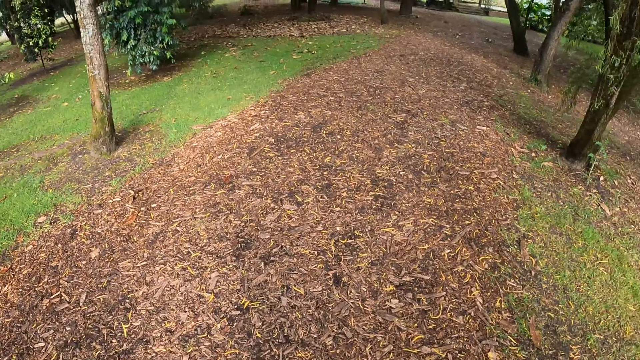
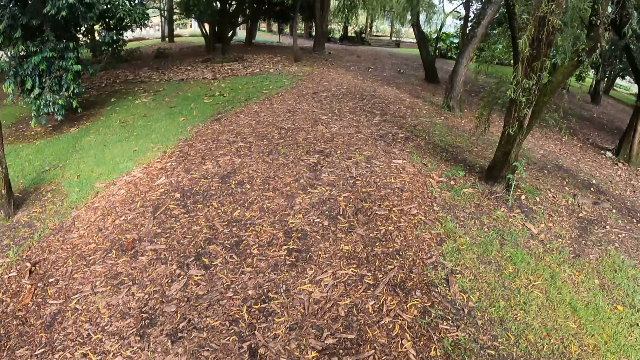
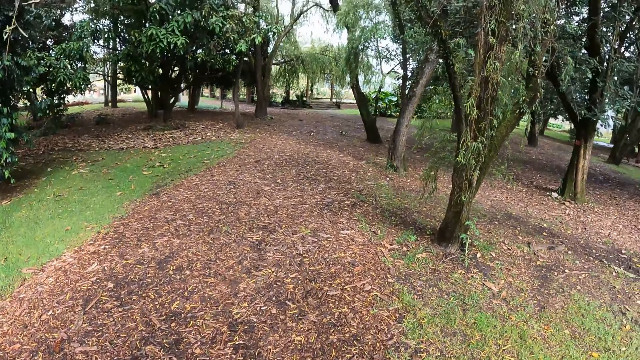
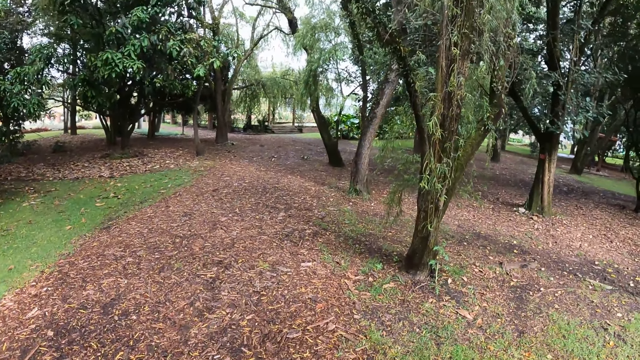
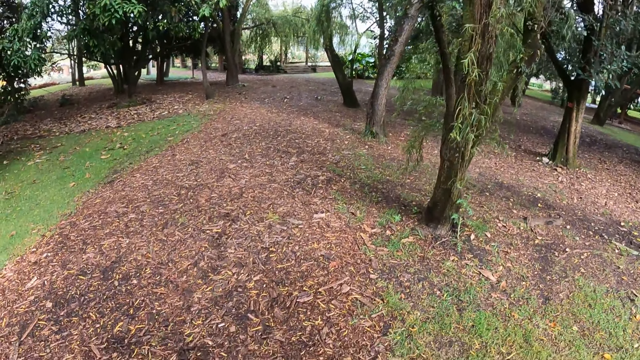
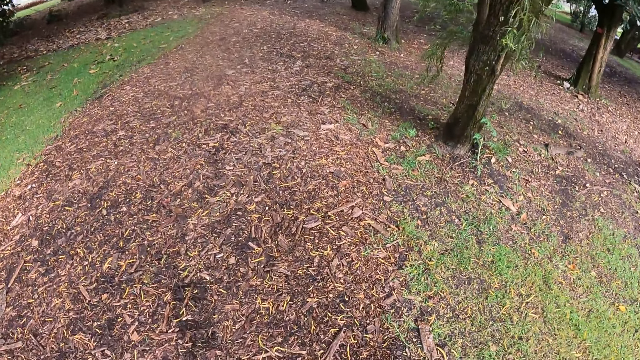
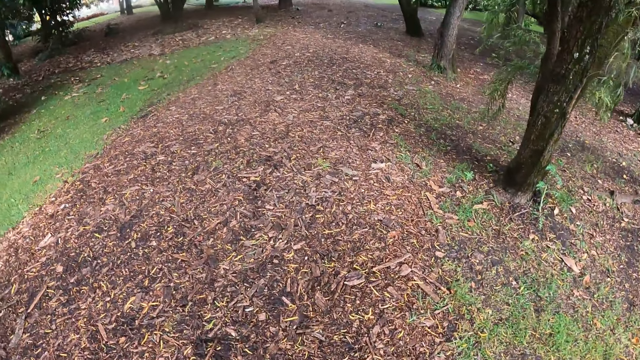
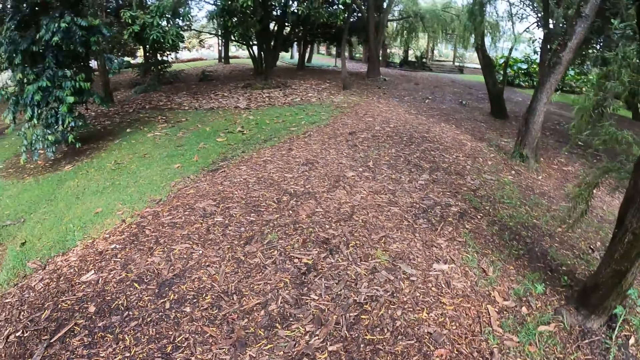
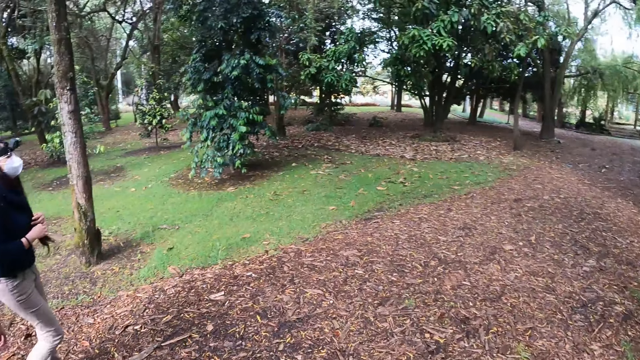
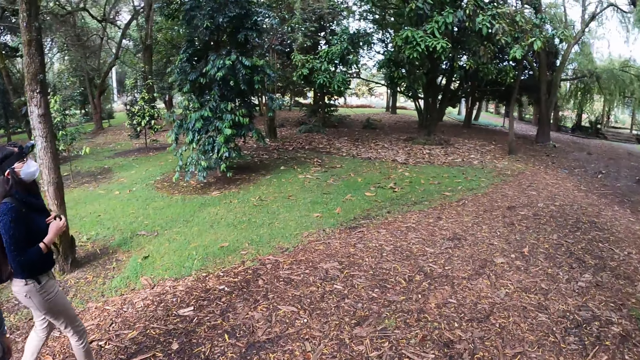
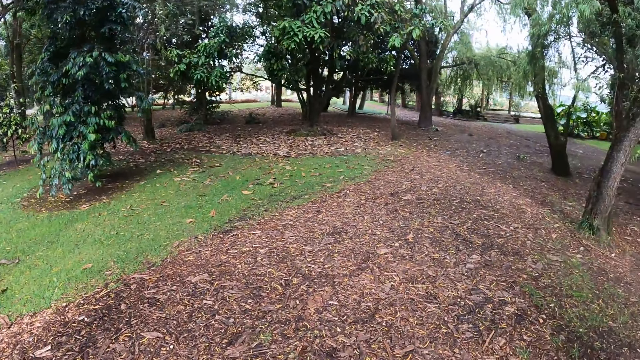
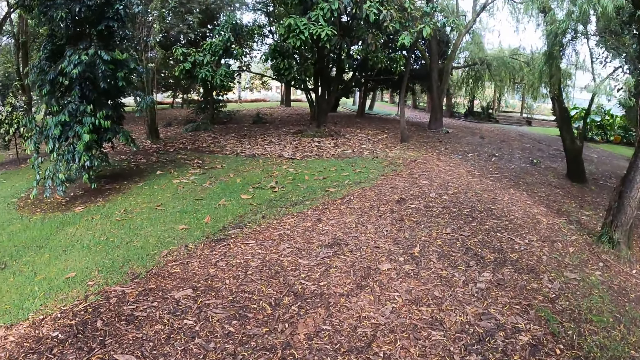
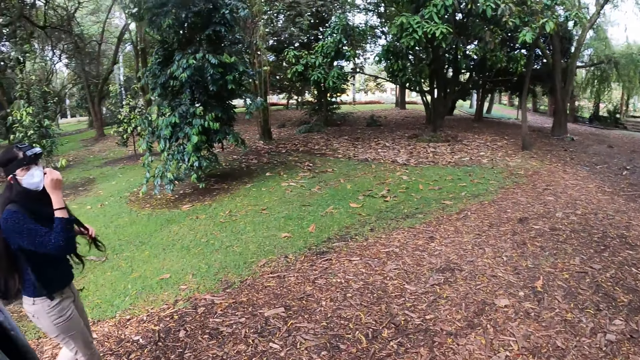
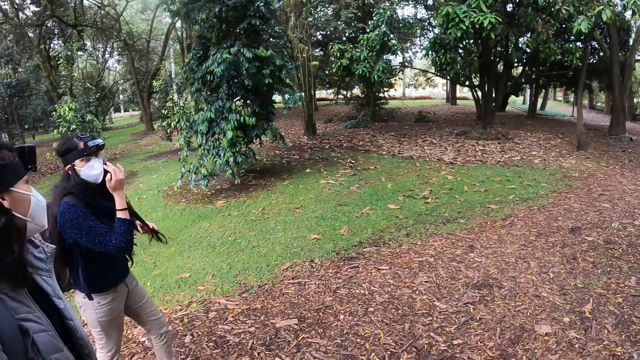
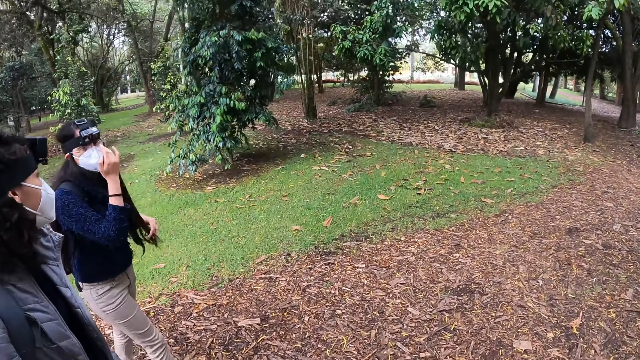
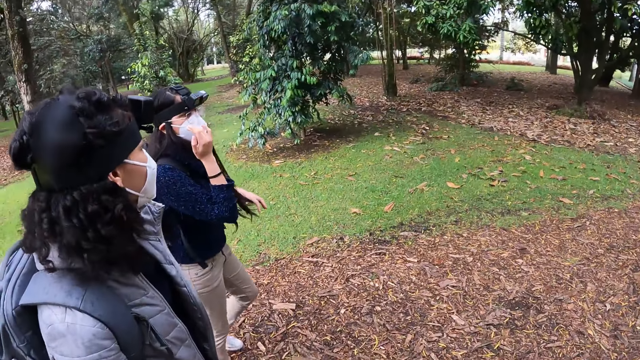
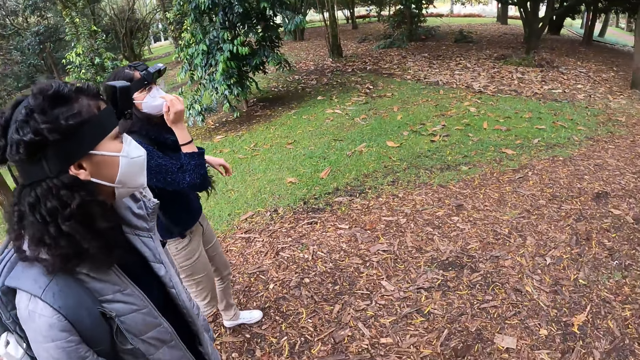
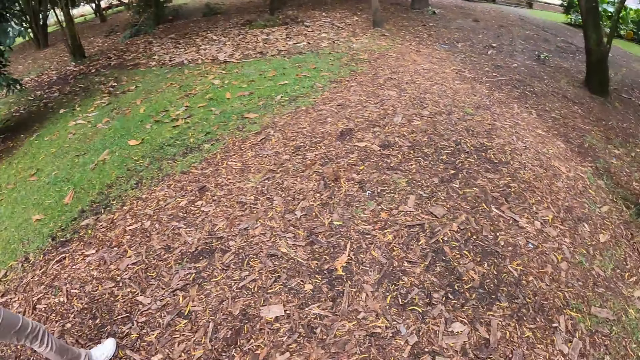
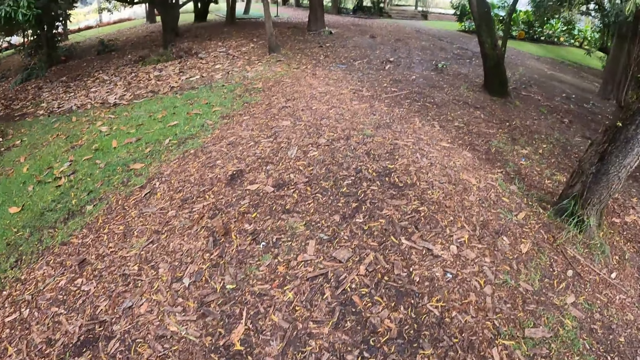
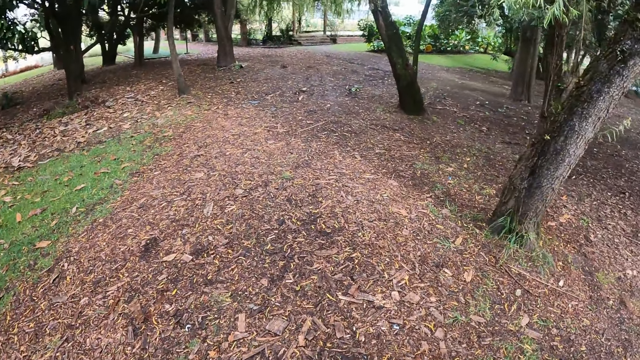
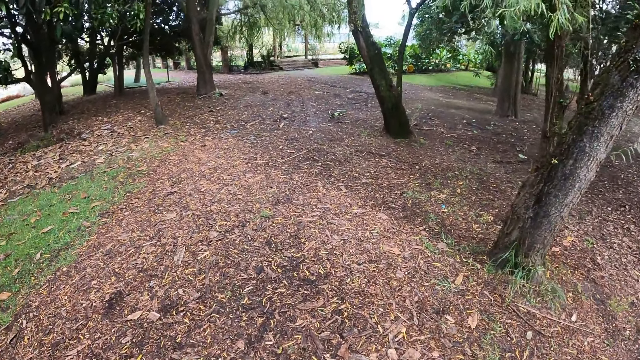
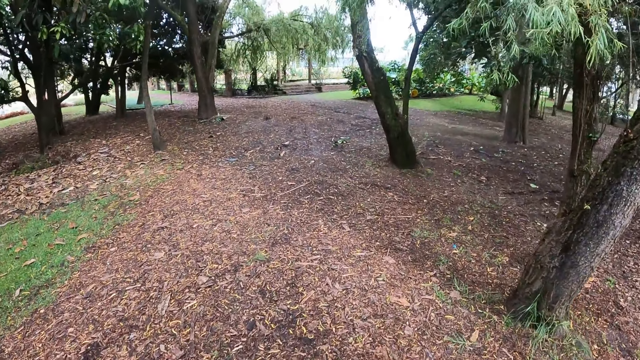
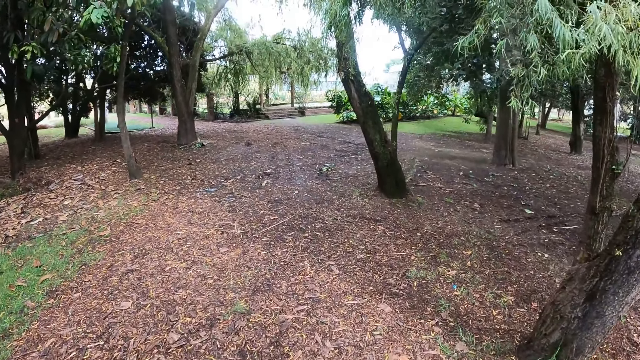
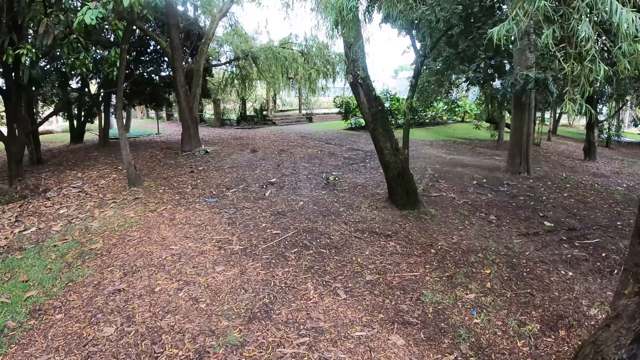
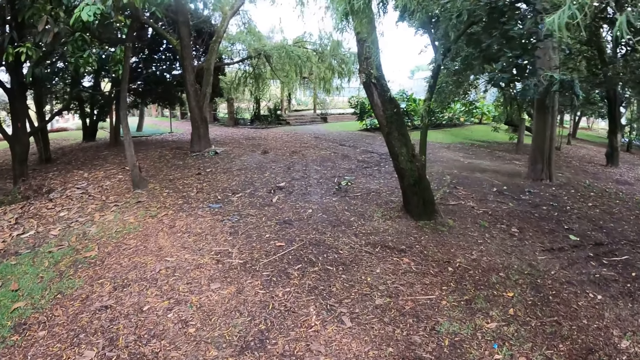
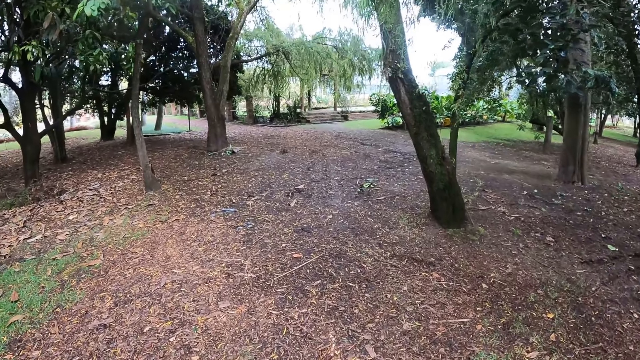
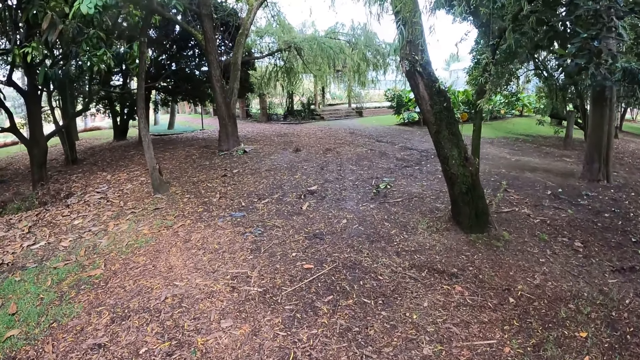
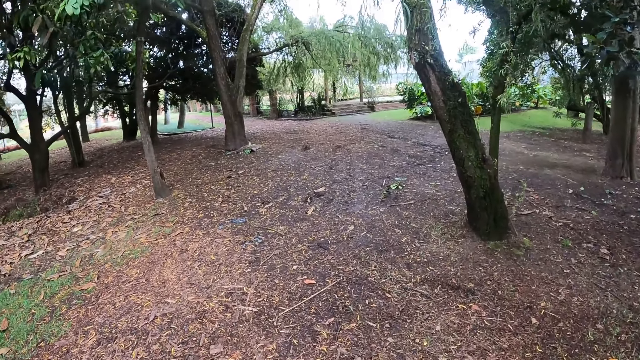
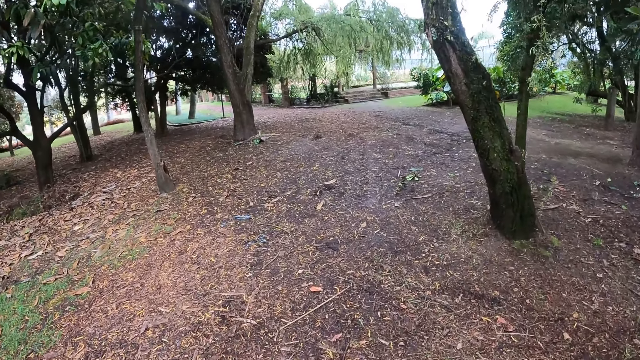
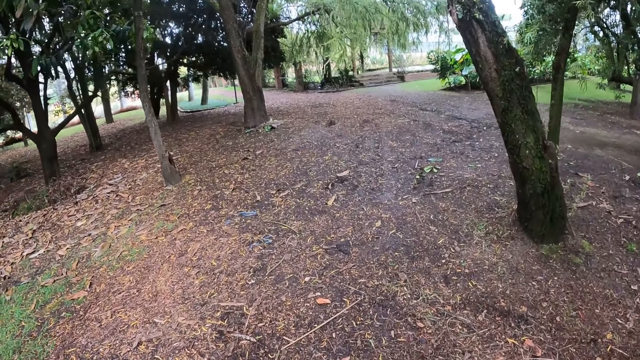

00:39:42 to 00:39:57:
The camera wearer looks at the dry leaves on the ground. They look at a person and another person. They look at the trees.

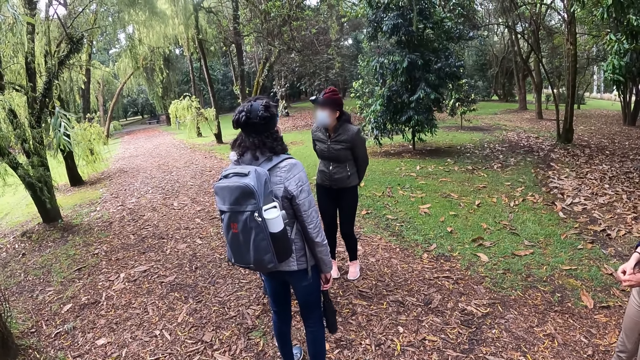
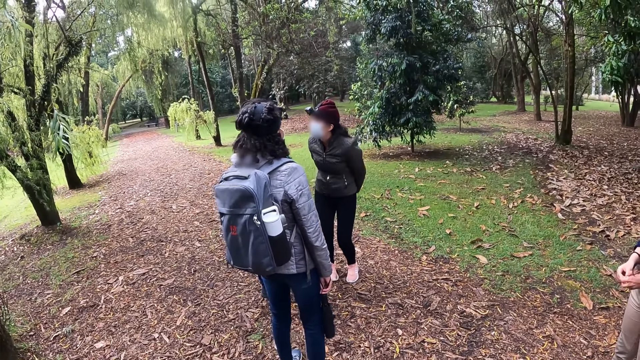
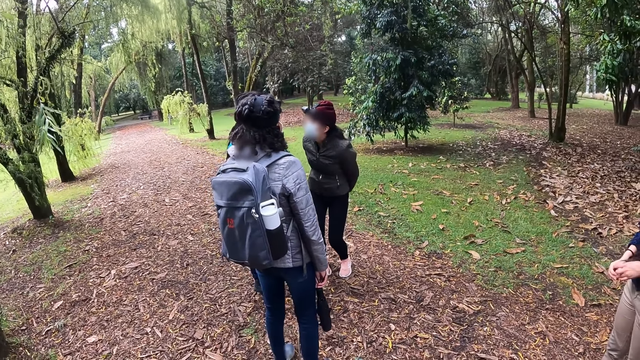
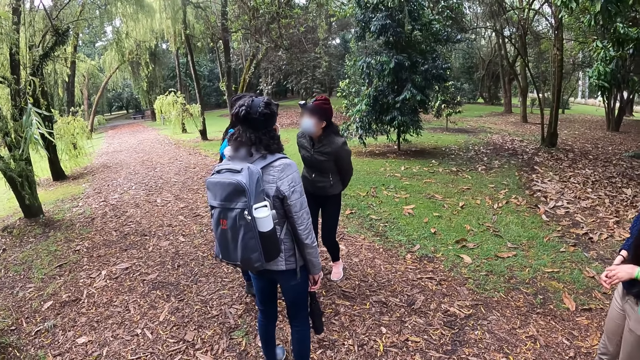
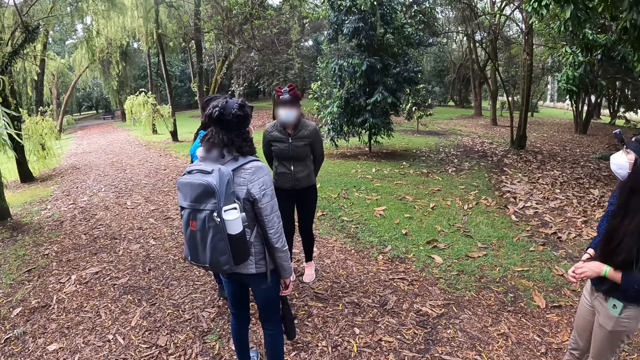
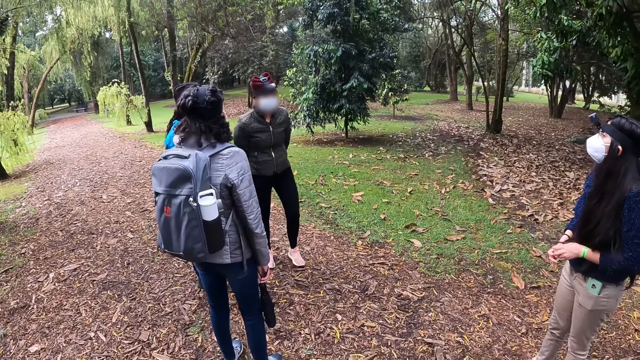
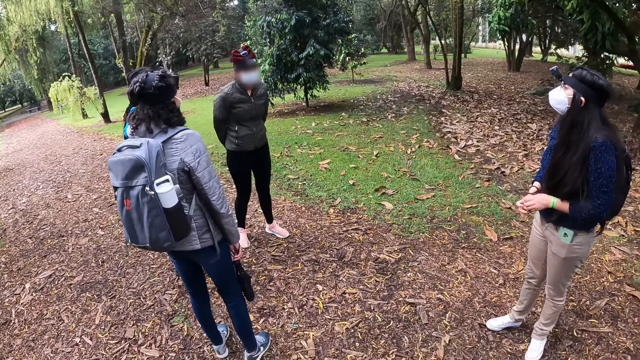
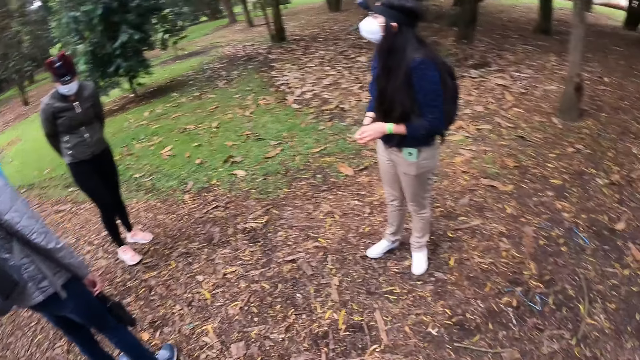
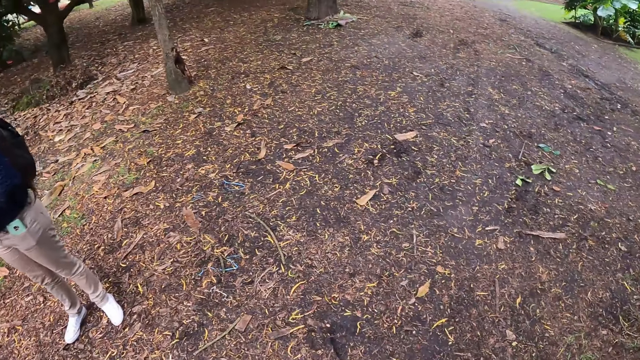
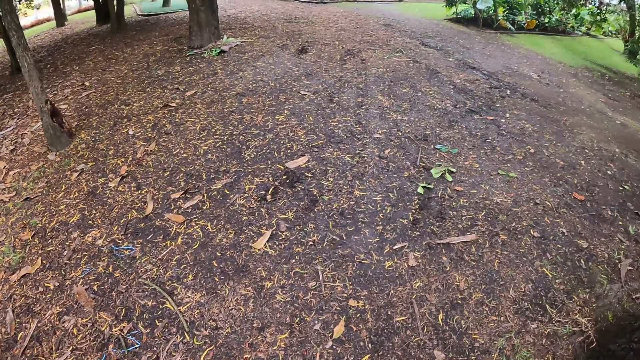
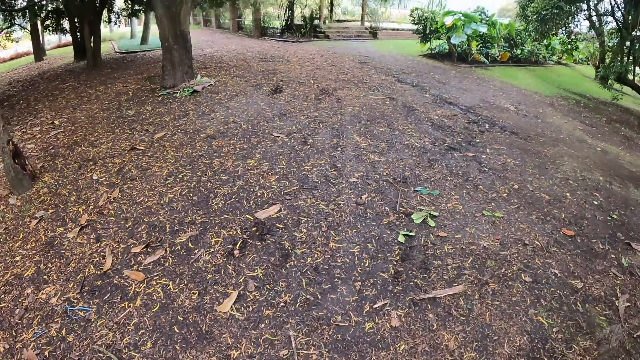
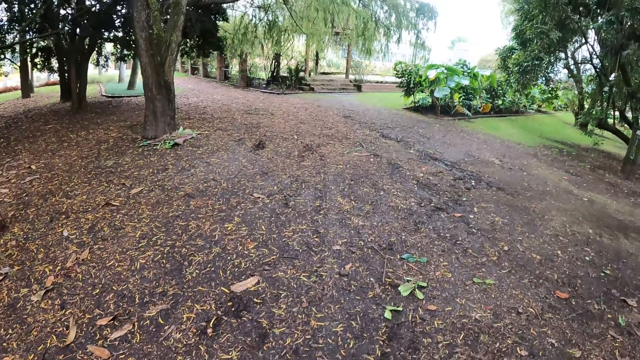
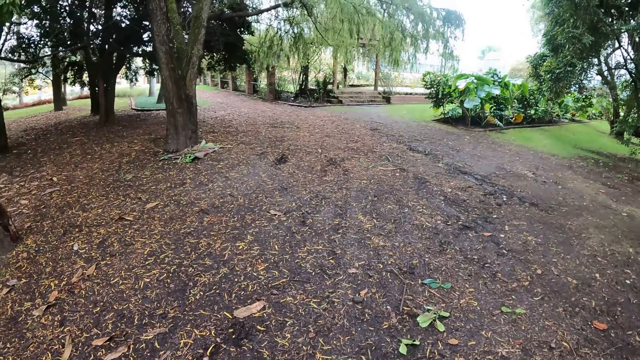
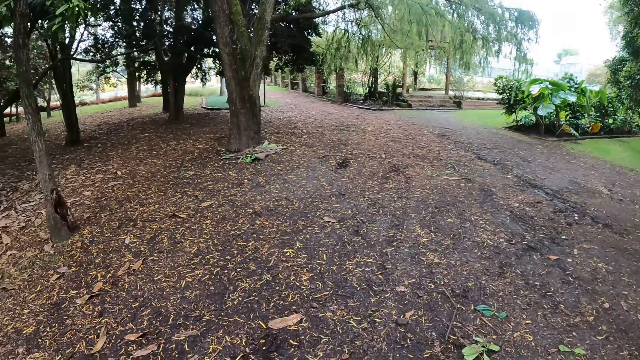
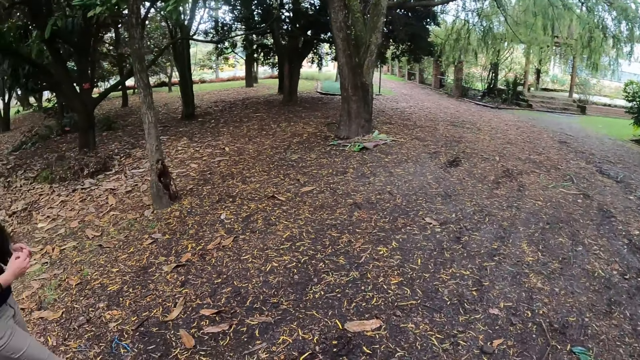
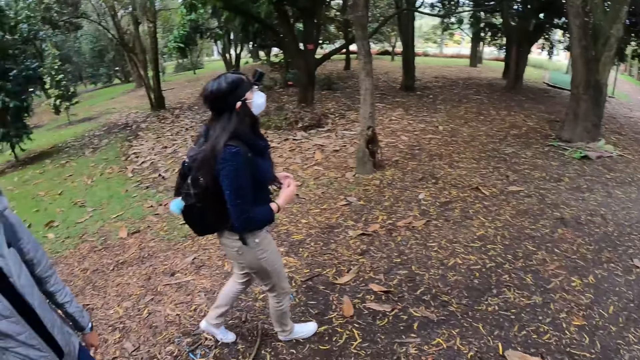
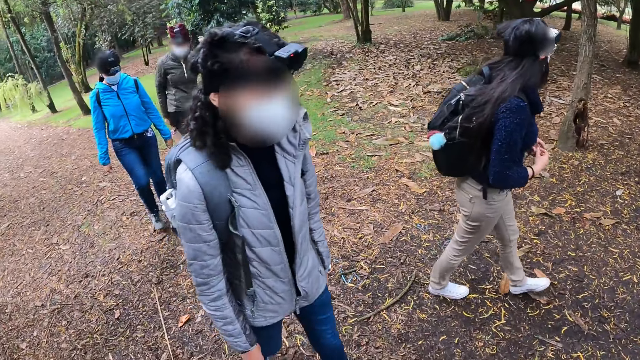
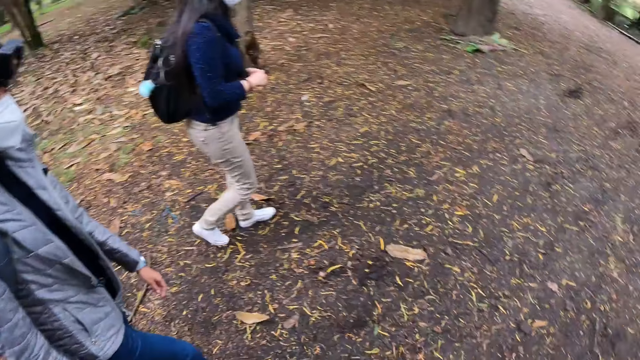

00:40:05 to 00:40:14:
The camera wearer looks at a person, another person and a third person. They walk on the walkway. They look at the ground. A woman walks on the walkway.
